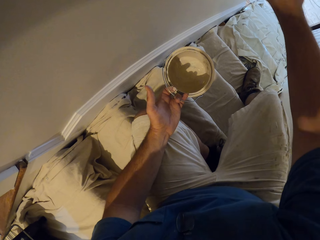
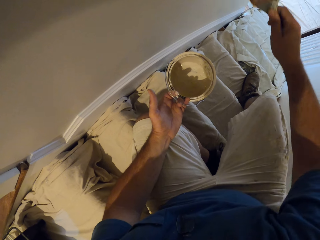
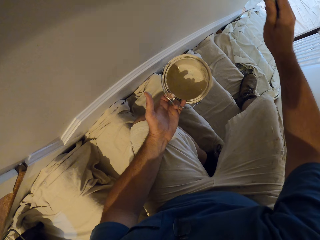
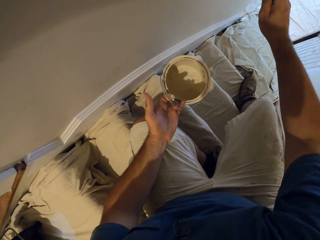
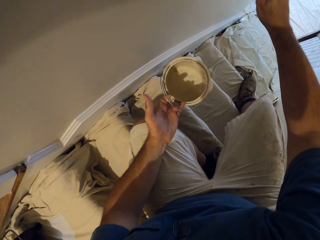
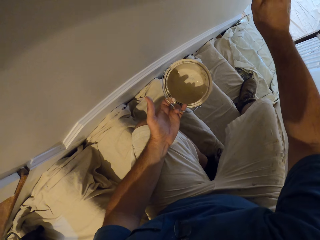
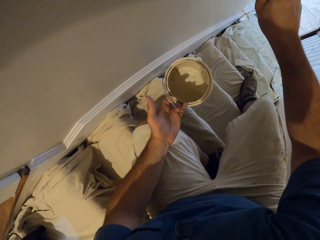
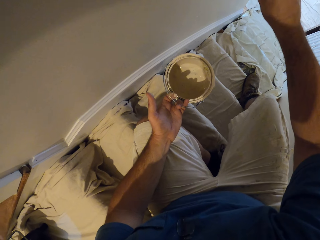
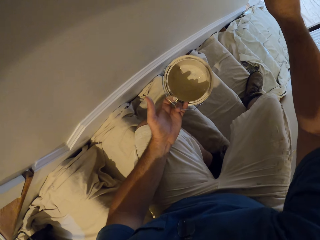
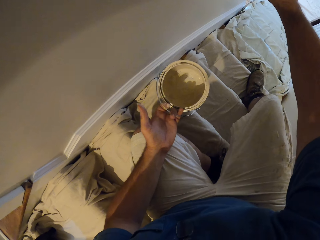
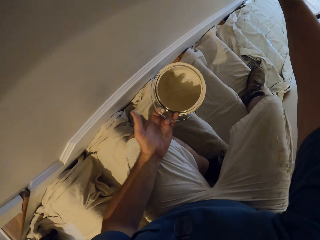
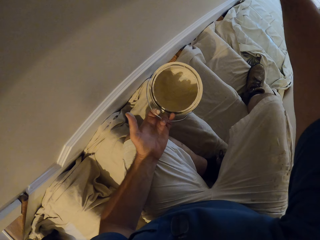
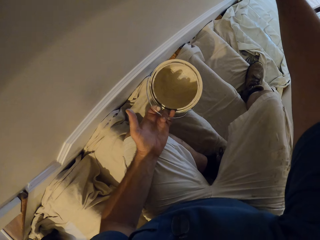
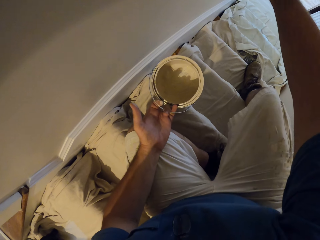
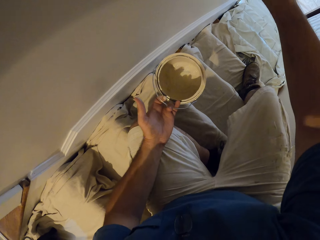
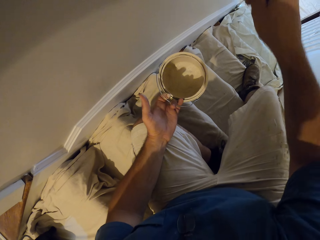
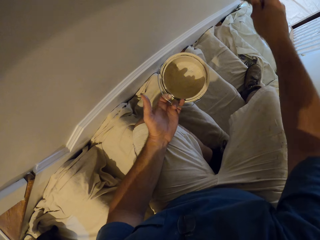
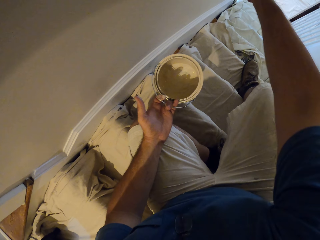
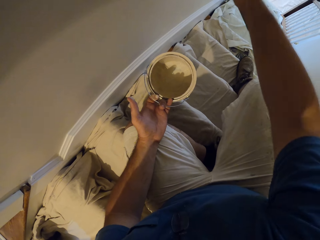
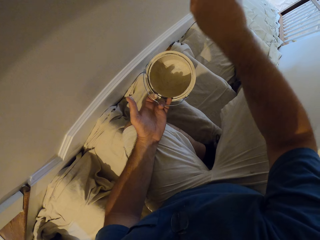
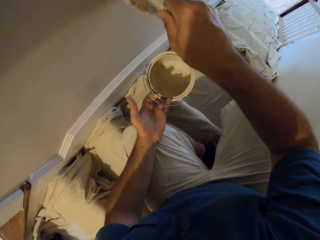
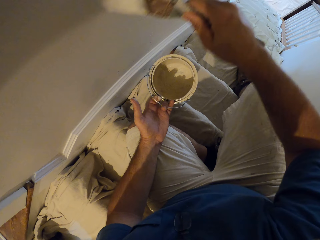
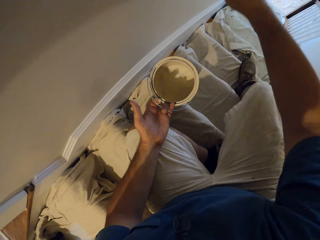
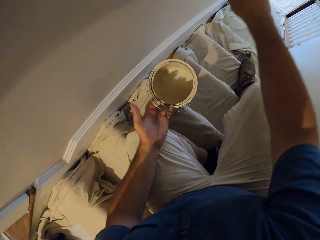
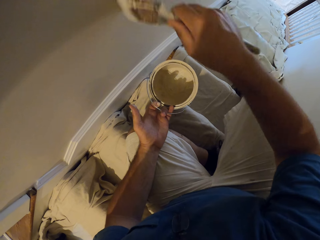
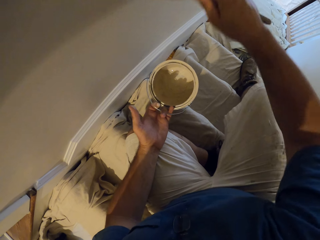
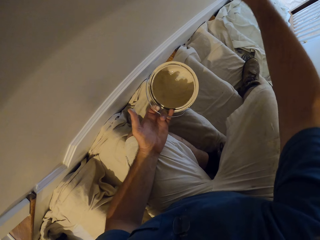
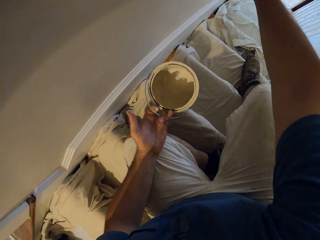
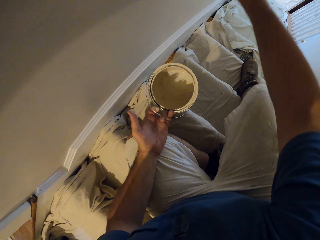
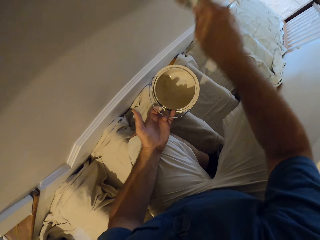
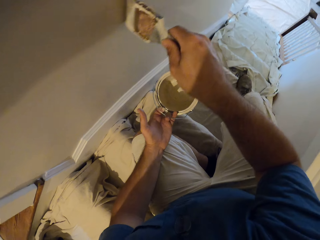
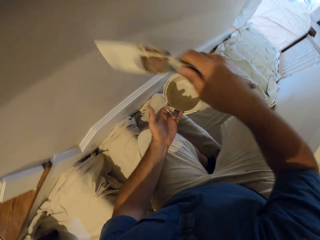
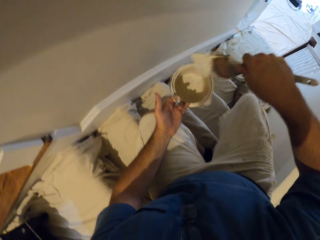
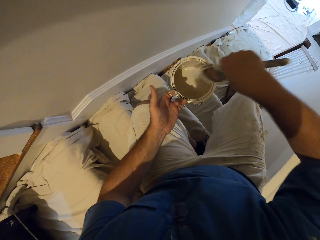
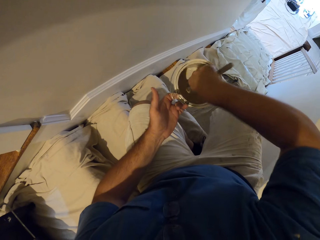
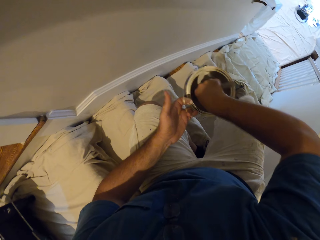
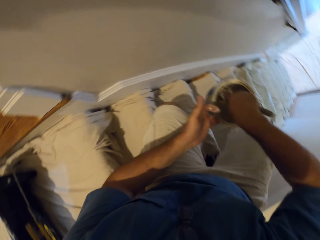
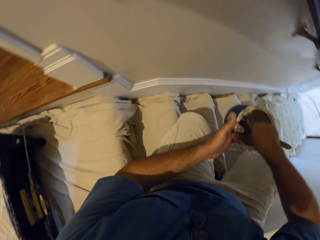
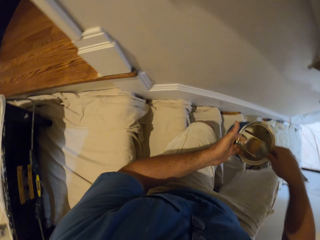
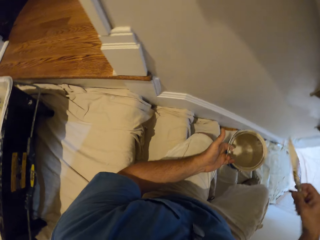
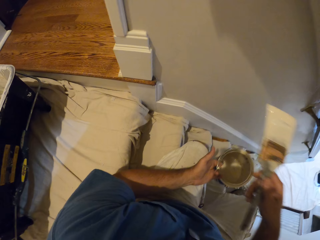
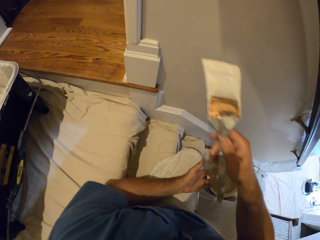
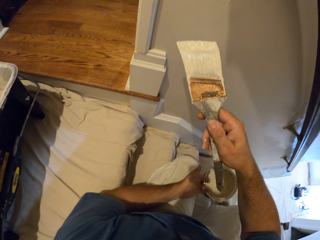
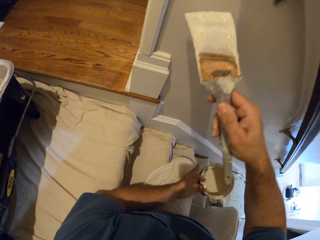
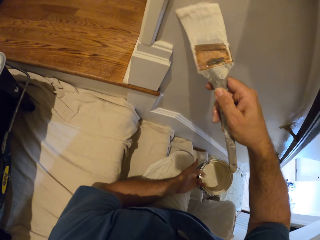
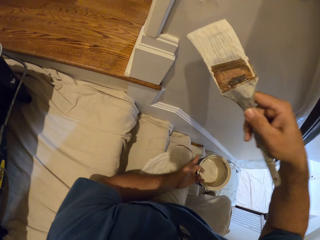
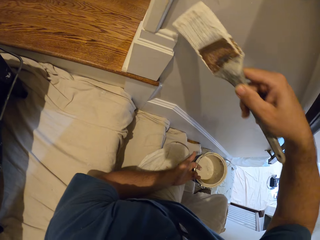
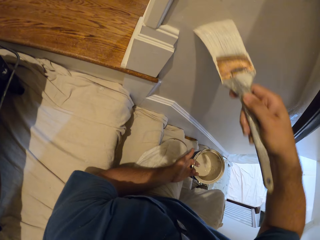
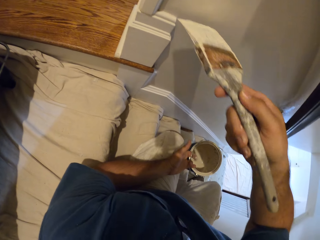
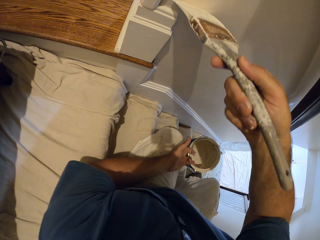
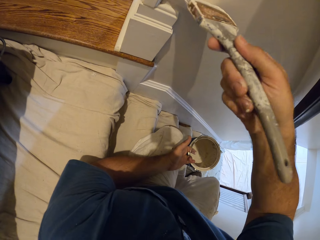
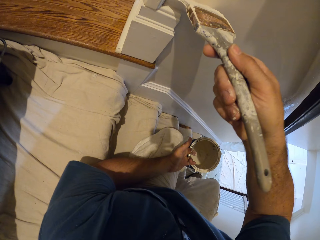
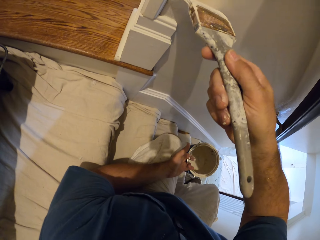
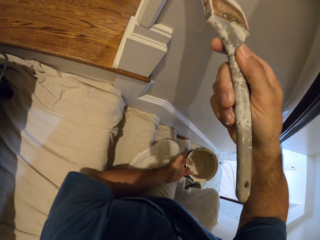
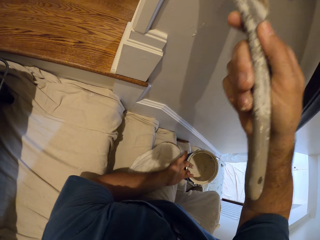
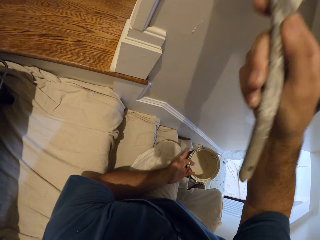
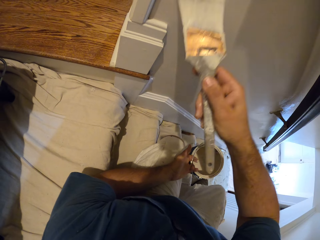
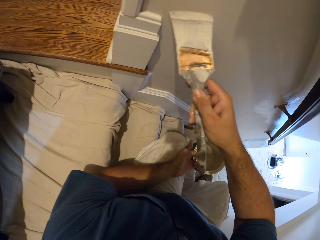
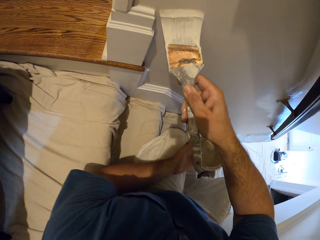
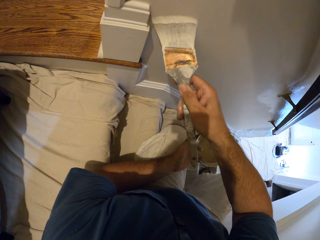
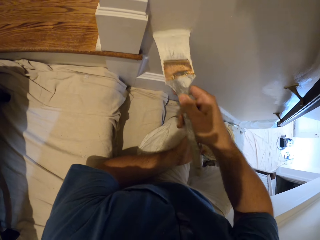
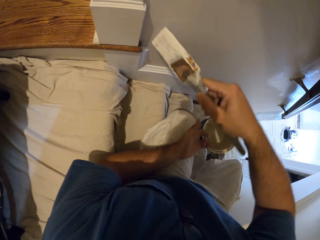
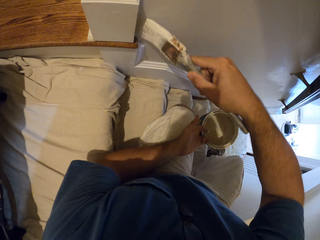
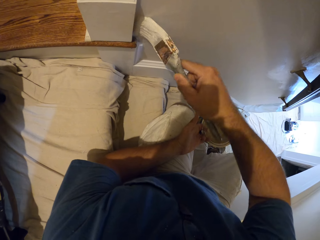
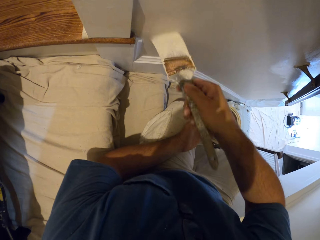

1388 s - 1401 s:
The camera wearer dips the paint brush into the paint can. They paint the wall.

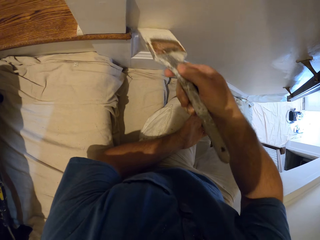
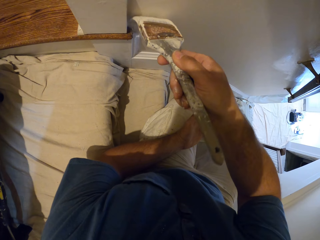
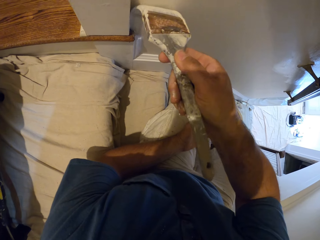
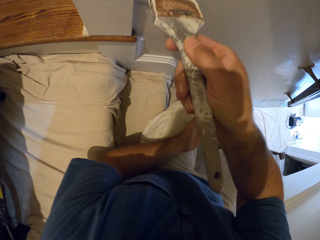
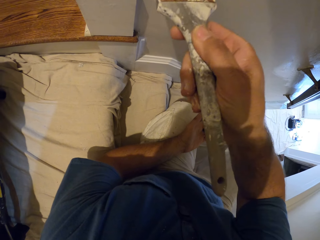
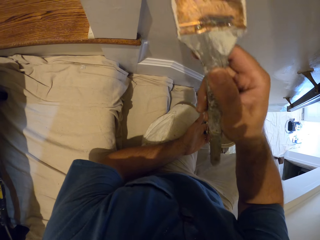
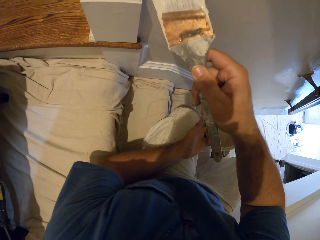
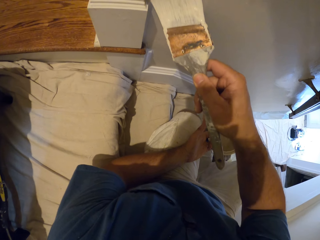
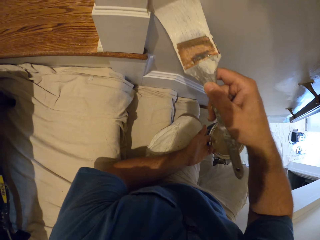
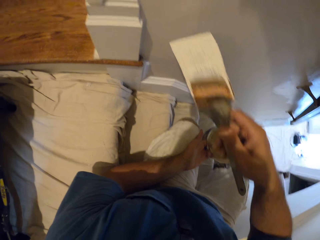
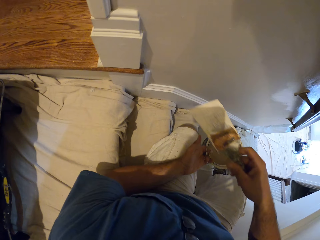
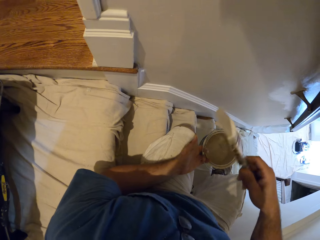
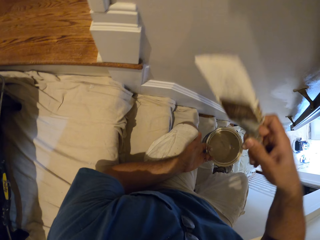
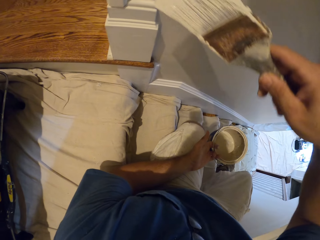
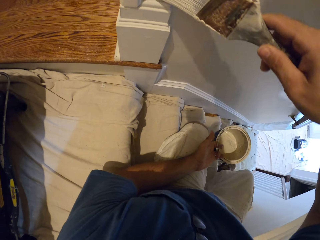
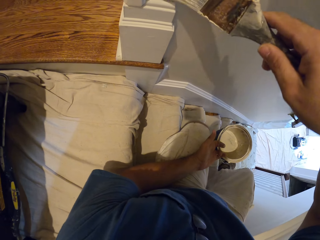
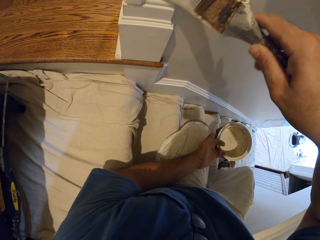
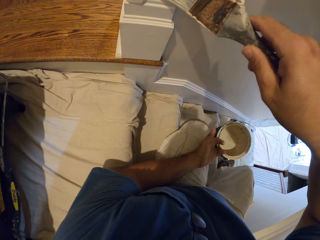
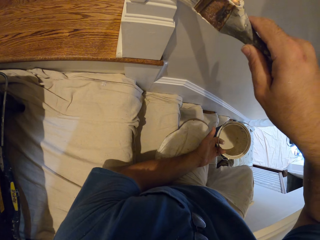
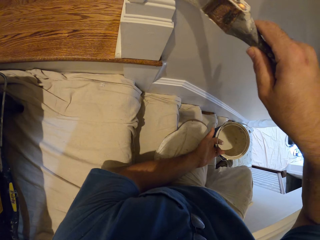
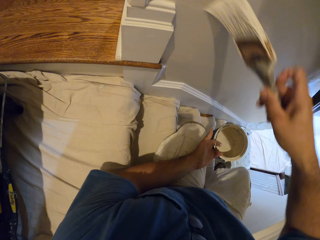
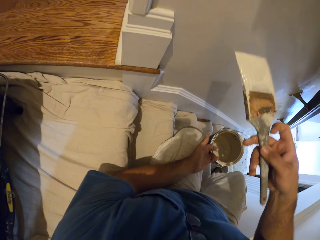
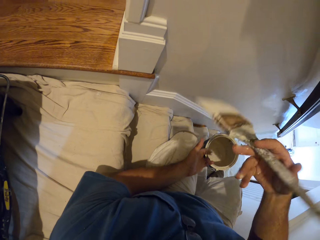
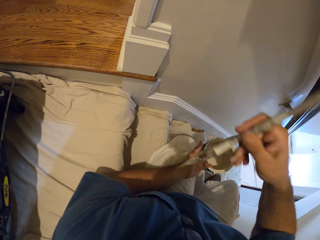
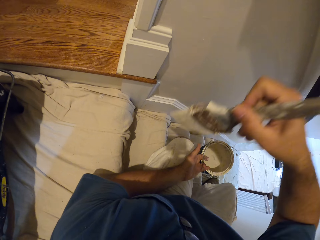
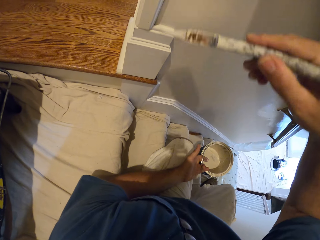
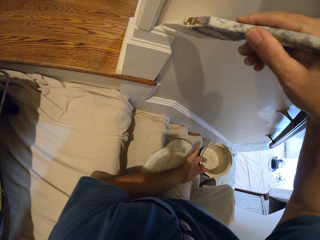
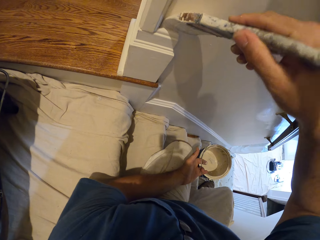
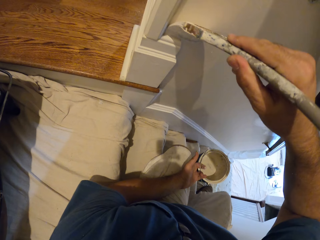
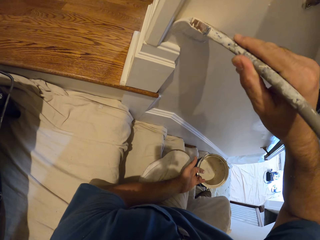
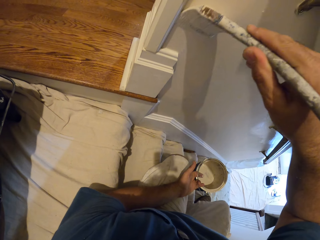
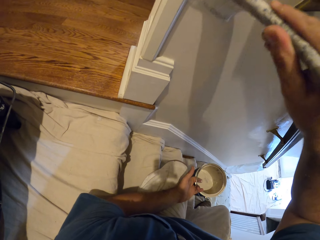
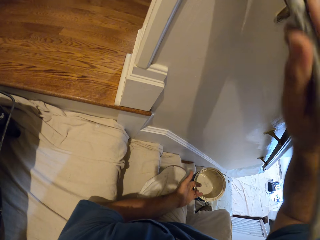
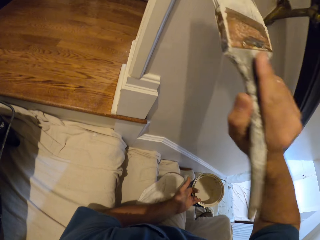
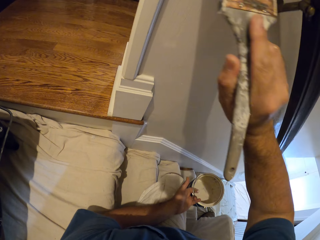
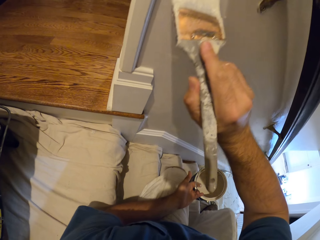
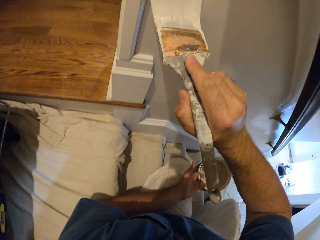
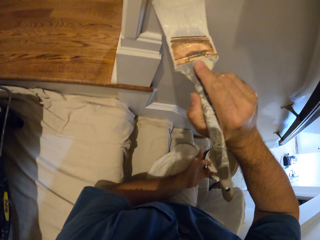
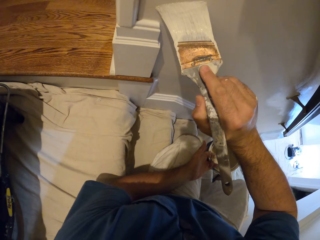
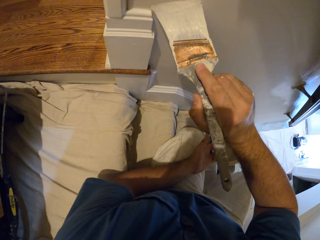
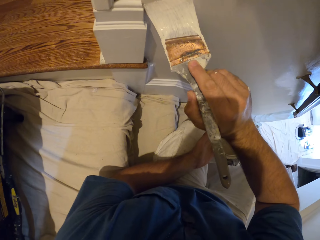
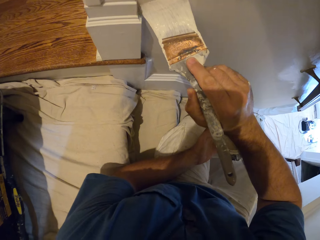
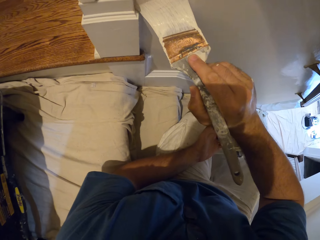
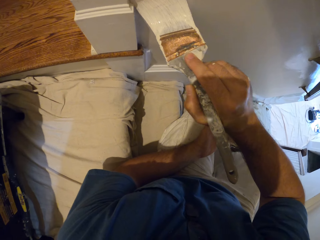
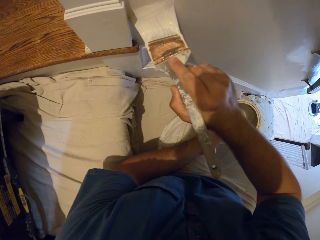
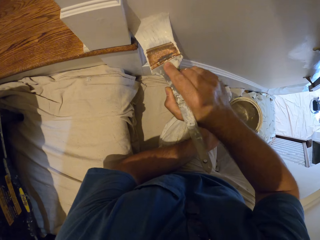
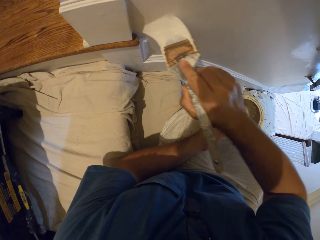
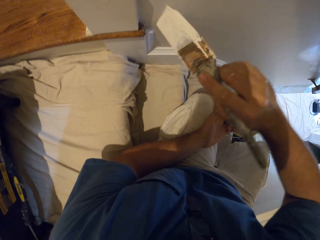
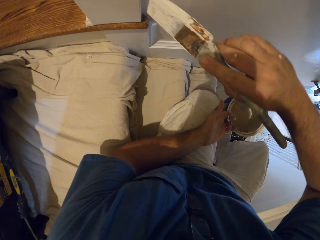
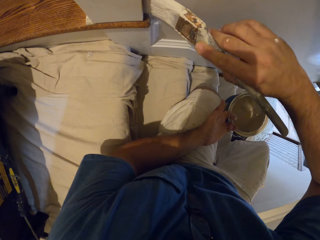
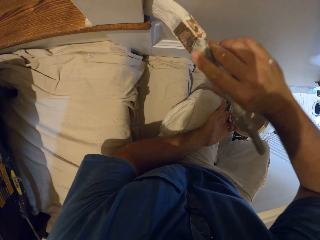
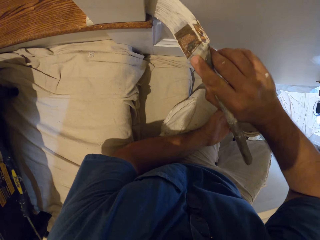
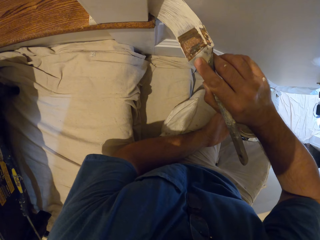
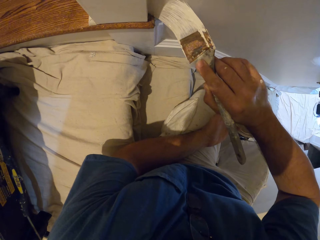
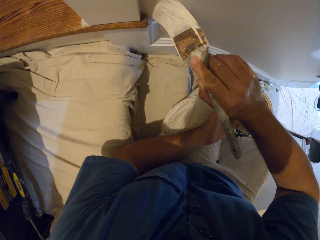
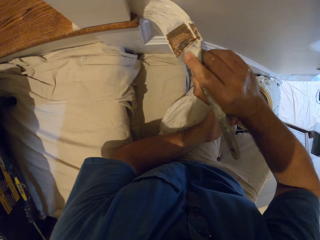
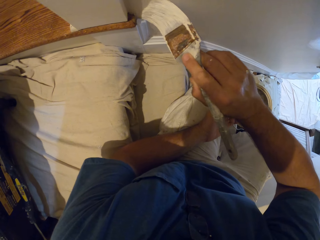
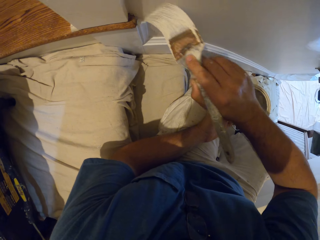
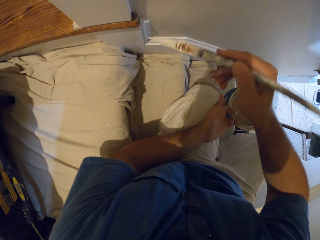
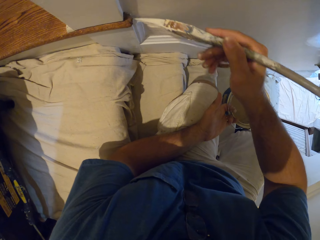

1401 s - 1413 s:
The camera wearer holds the paint brush. They paint the wall.
